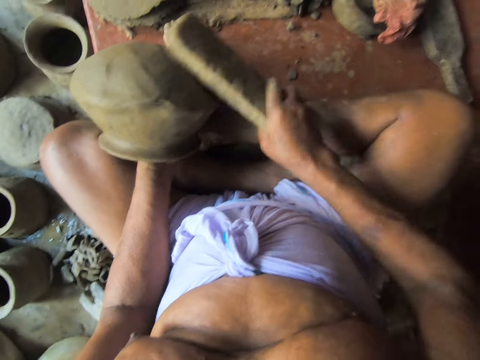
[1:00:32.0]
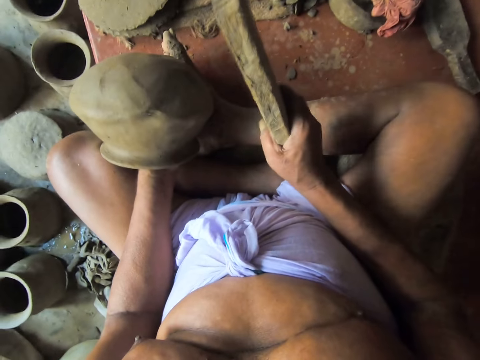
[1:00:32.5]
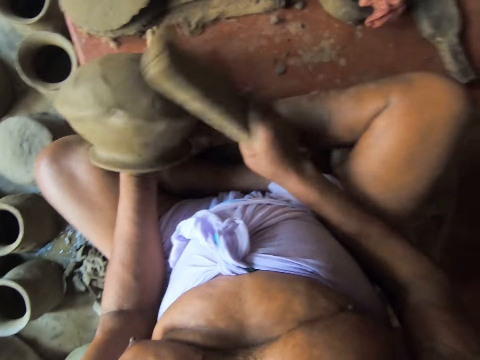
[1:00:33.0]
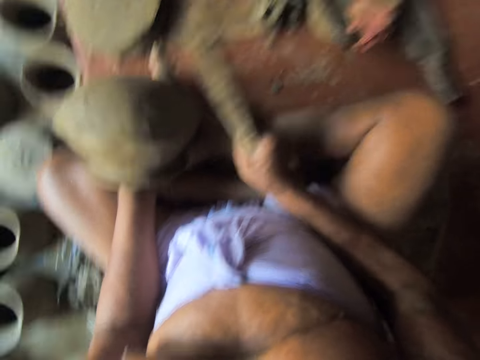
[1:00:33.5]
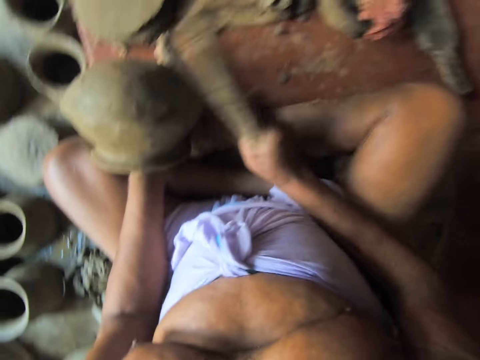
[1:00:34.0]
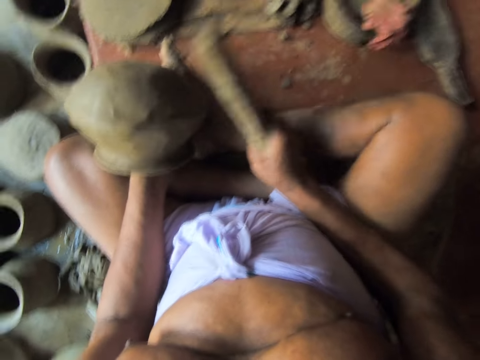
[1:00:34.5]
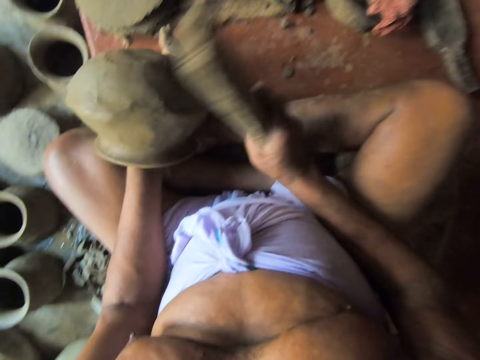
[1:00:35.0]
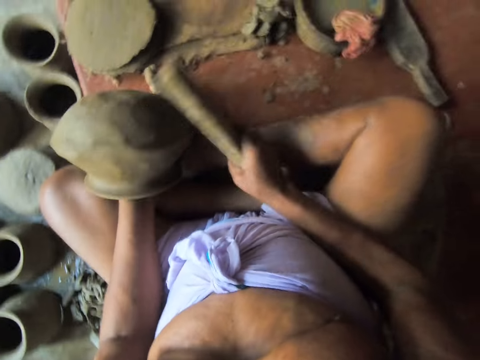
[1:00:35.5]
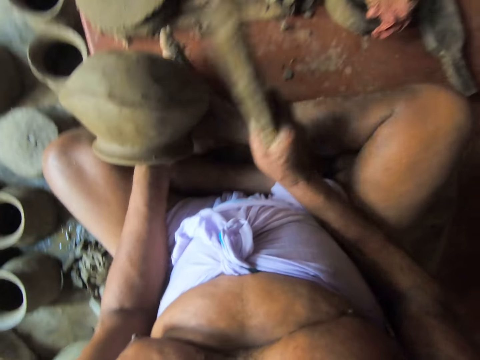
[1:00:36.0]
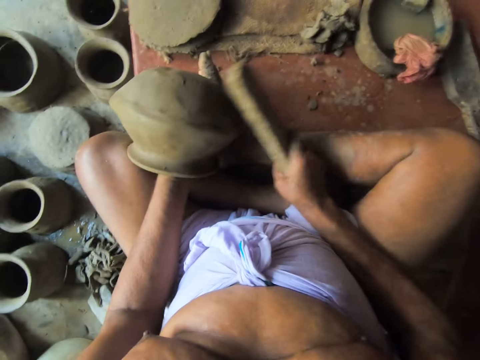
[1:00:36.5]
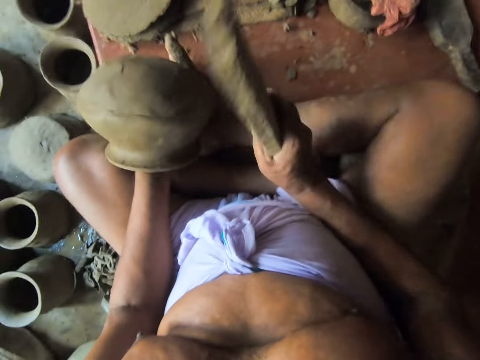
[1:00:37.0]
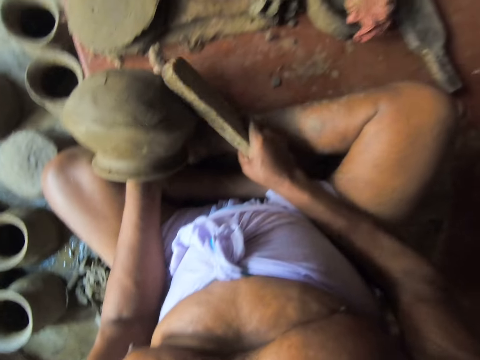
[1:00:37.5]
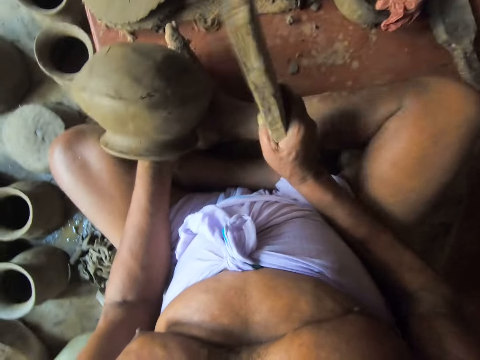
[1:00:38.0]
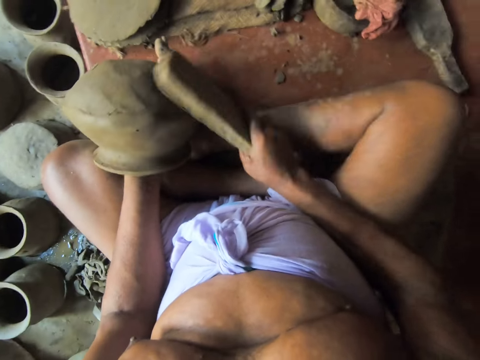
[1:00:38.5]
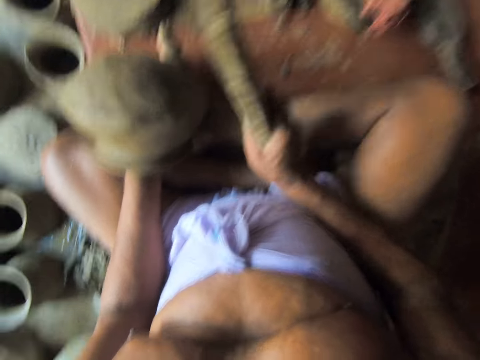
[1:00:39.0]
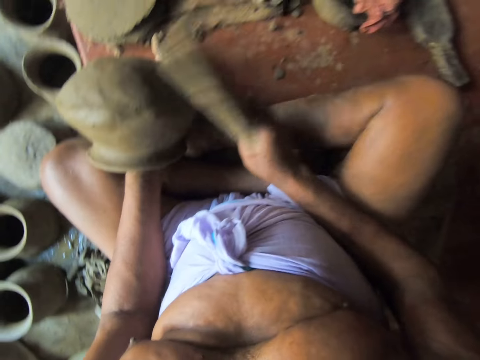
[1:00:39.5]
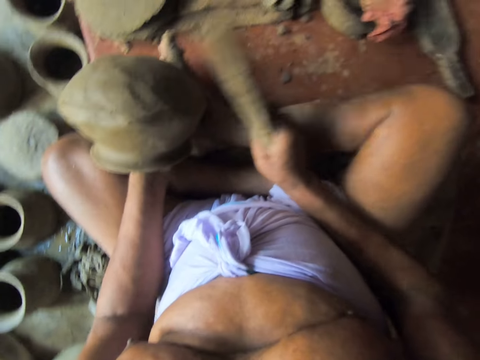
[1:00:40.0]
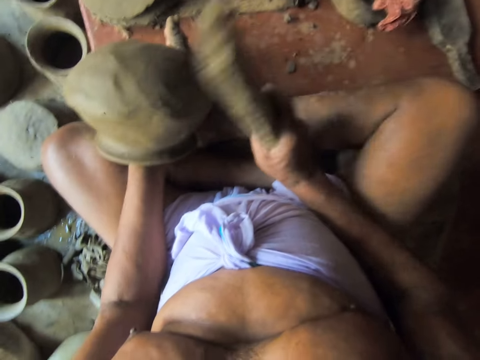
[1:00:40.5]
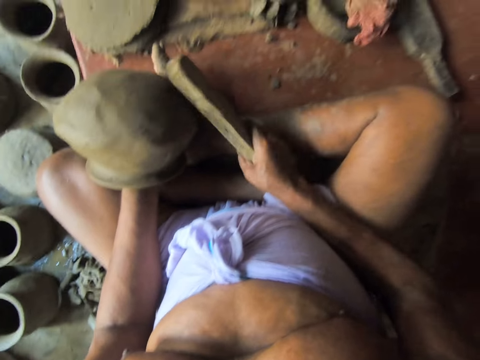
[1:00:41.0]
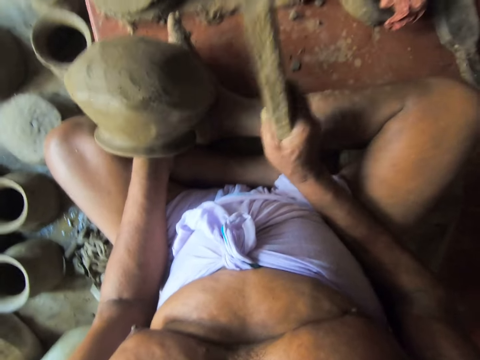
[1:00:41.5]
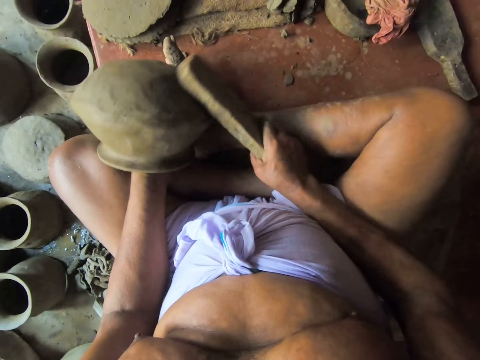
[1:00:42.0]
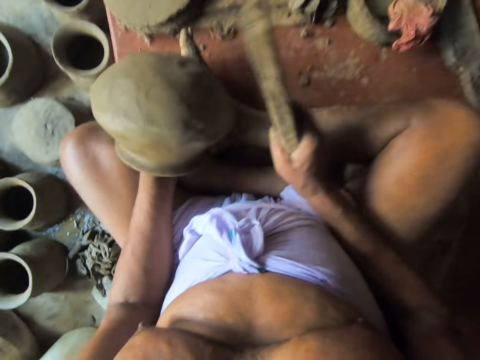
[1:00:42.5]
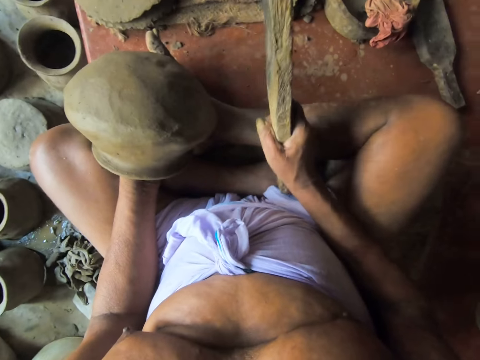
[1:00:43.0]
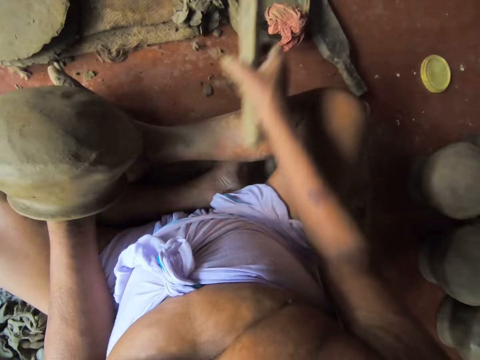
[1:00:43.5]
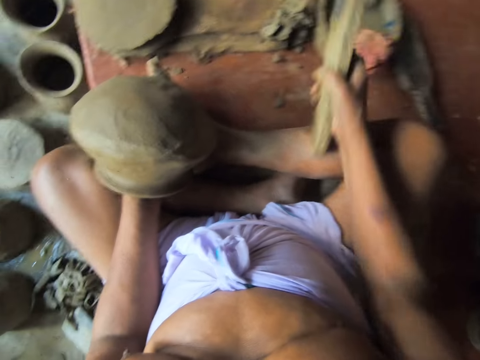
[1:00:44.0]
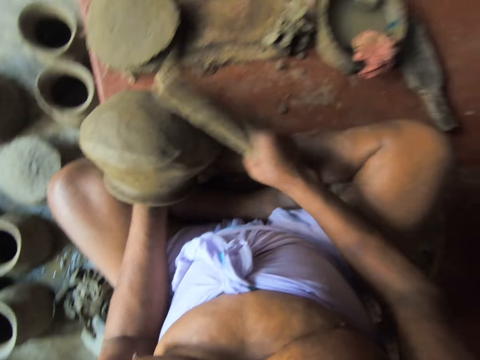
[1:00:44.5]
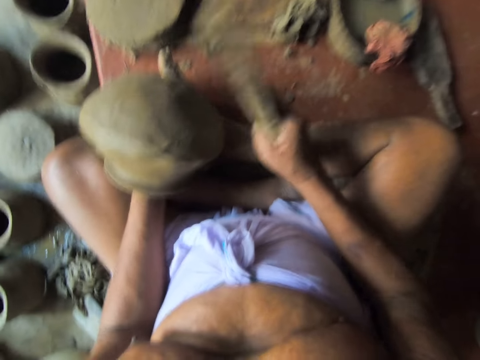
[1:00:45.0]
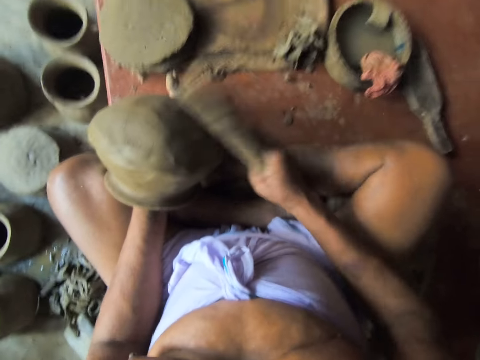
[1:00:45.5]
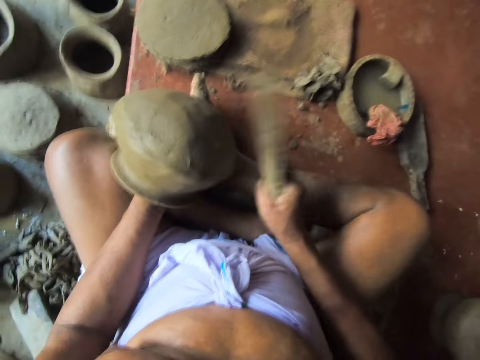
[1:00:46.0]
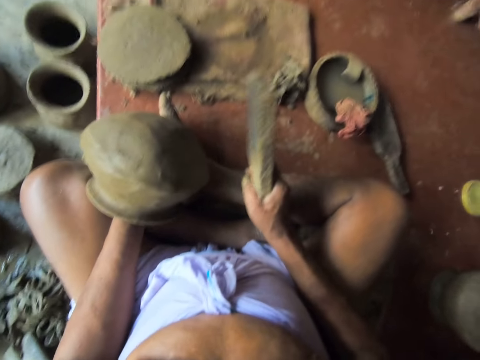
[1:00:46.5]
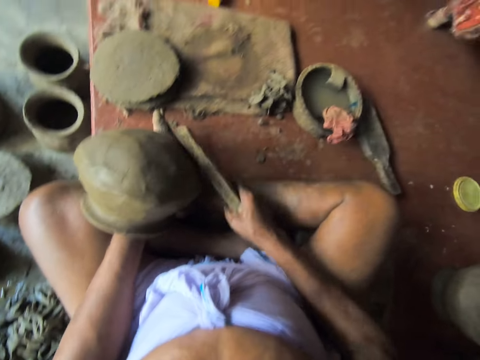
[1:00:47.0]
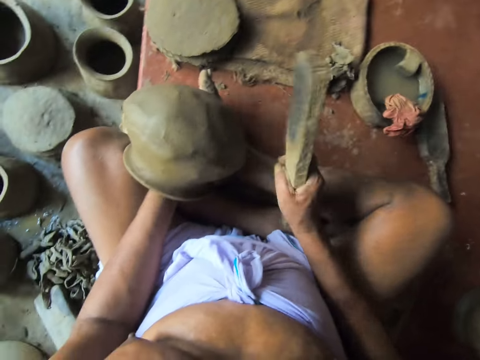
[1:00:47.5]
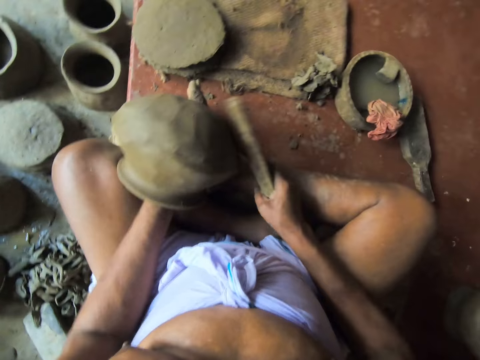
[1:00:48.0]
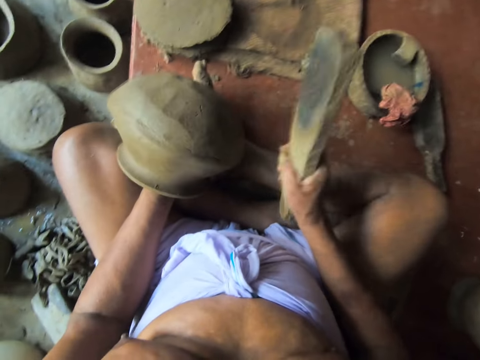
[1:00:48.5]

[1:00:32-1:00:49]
The camera wearer dips the wooden paddle in the bowl of water on the floor with his right hand. He taps the wood on the wet cloth. He hits the flat clay mold and clay mold together with the wooden paddle in his right hand in a circular motion. He molds the pot with the wood.

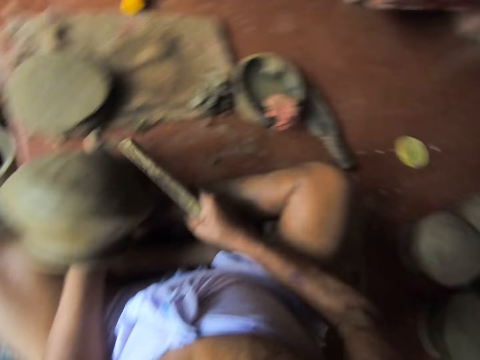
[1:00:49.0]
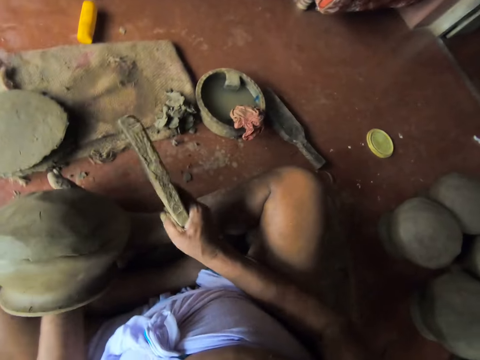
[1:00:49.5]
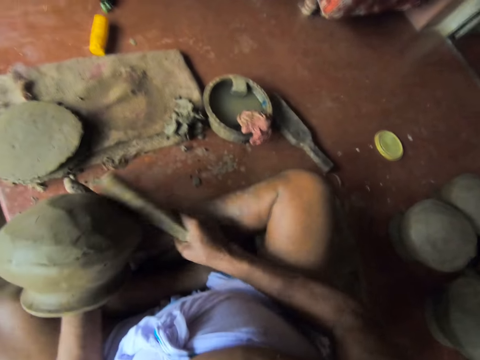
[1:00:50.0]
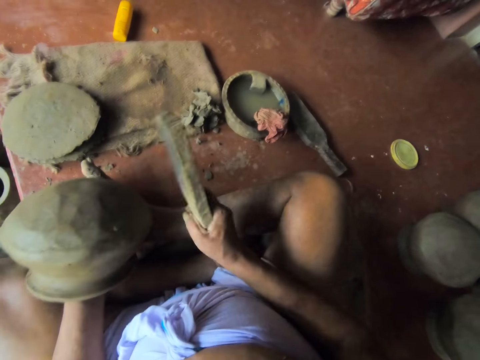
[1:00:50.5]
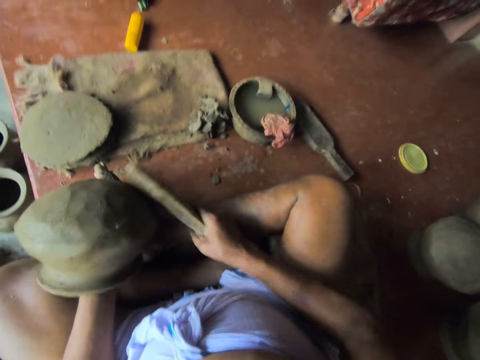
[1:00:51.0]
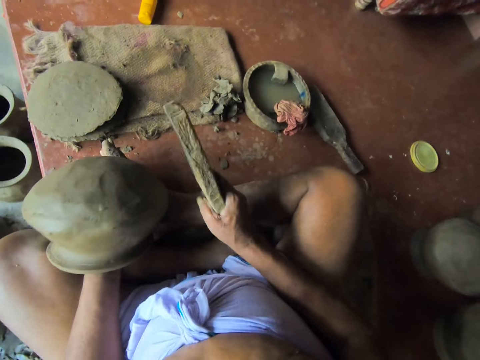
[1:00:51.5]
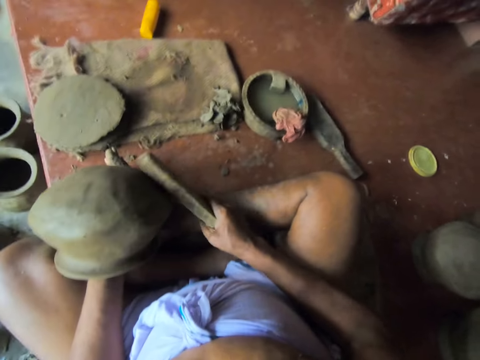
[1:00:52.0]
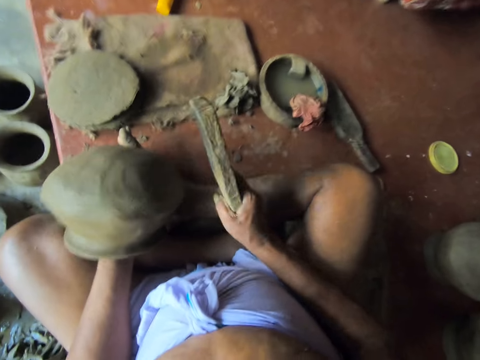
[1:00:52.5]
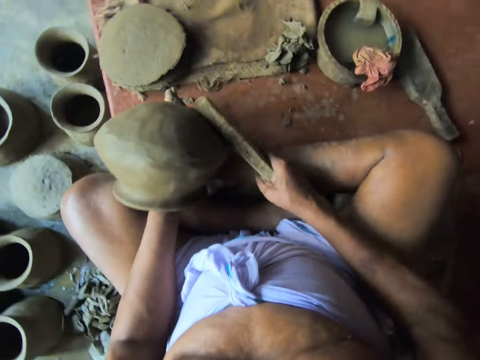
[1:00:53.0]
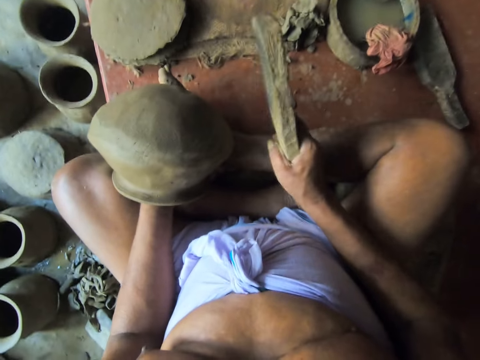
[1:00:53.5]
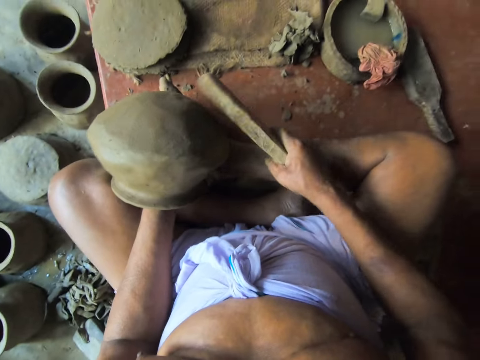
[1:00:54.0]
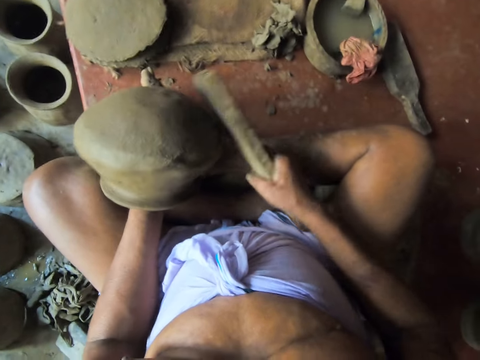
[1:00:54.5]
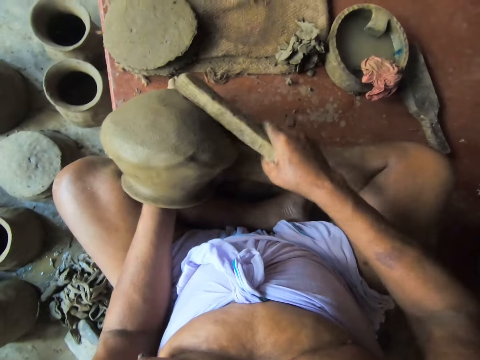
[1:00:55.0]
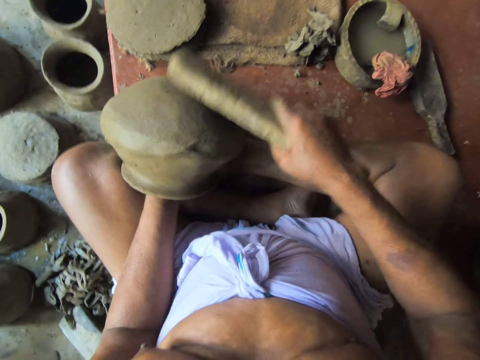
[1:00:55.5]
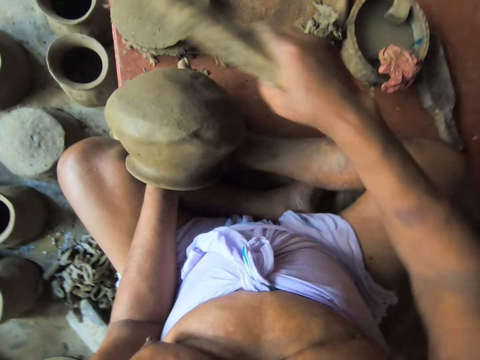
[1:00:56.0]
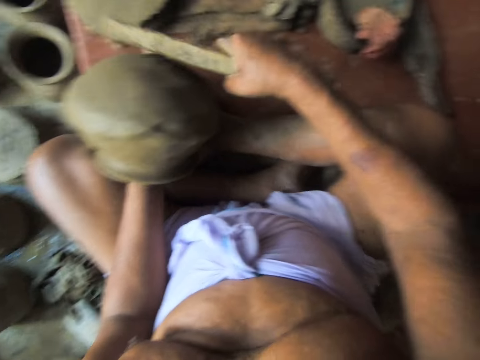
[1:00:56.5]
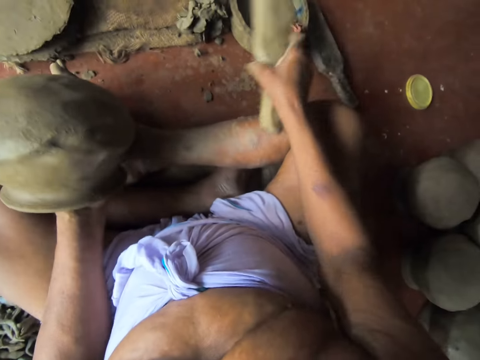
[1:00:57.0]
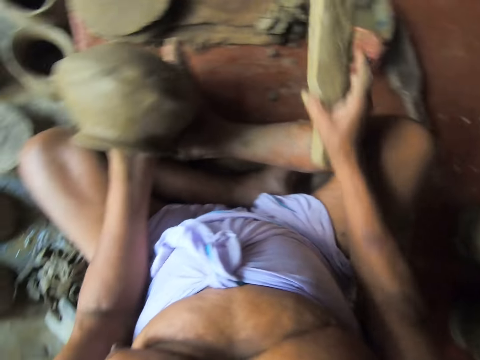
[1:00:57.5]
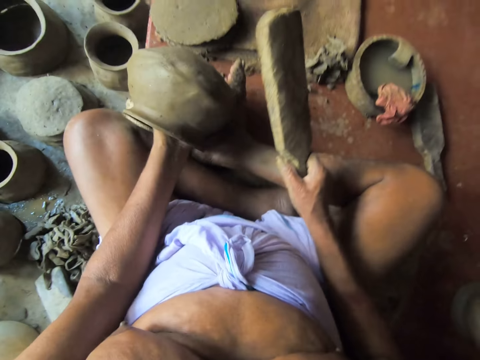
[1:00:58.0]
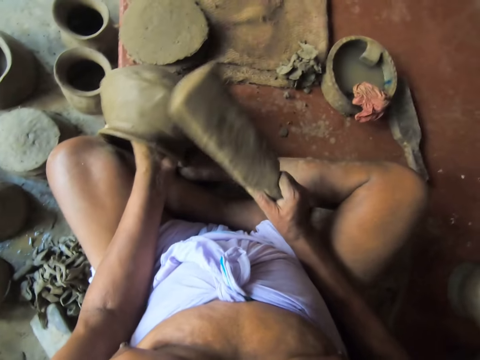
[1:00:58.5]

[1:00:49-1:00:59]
The camera wearer taps the wood on the wet cloth. He dips the wooden paddle in the bowl of water on the floor with his right hand. He molds the pot with the wood. He hits the flat clay mold and clay mold together with the wooden paddle in his right hand in a circular motion.
